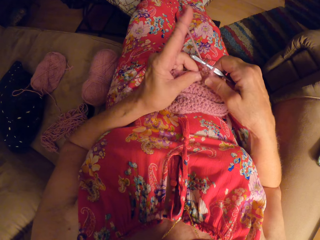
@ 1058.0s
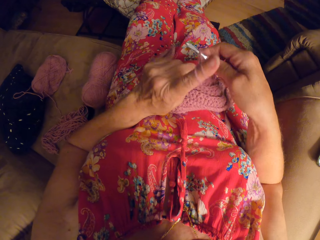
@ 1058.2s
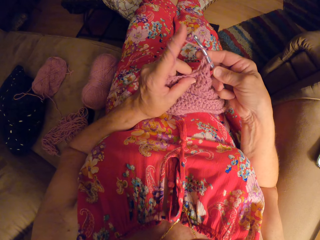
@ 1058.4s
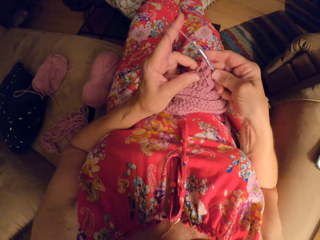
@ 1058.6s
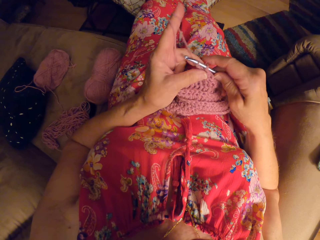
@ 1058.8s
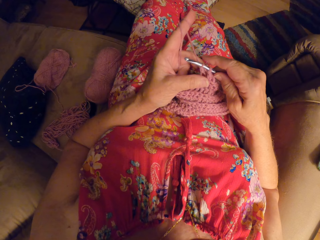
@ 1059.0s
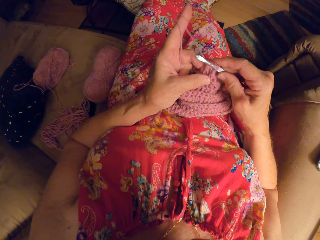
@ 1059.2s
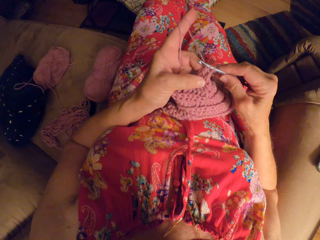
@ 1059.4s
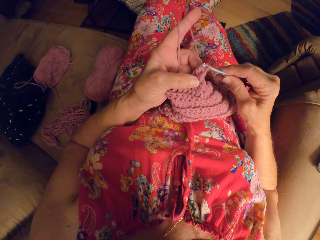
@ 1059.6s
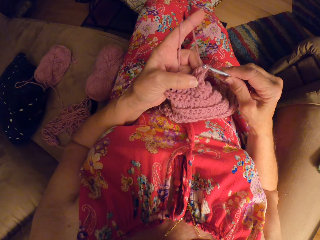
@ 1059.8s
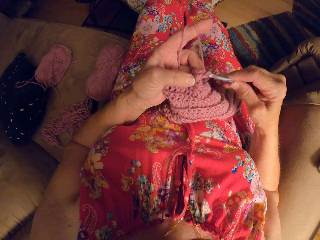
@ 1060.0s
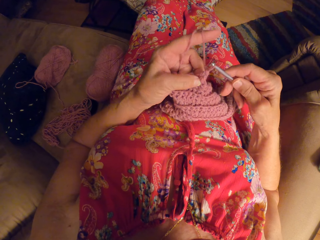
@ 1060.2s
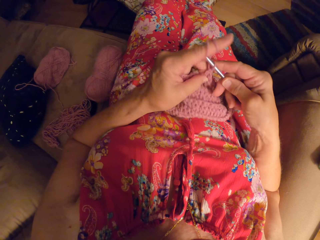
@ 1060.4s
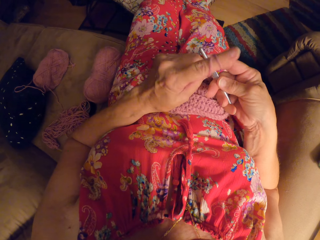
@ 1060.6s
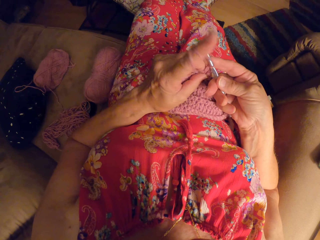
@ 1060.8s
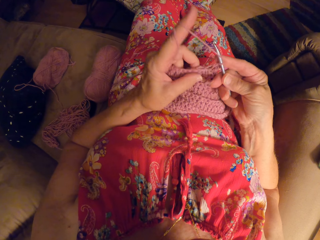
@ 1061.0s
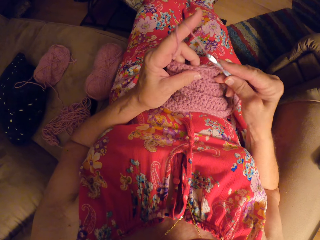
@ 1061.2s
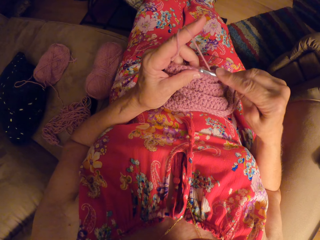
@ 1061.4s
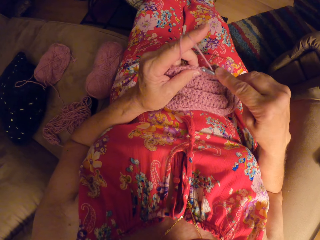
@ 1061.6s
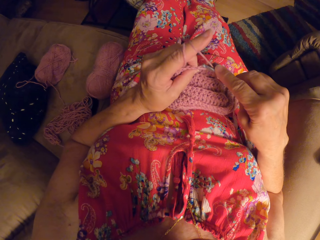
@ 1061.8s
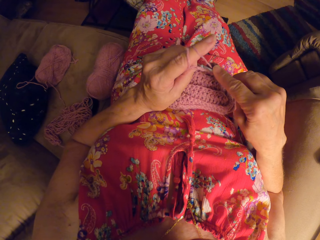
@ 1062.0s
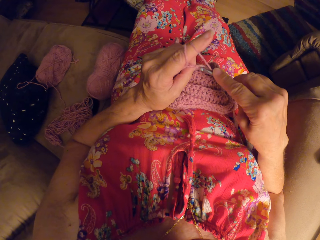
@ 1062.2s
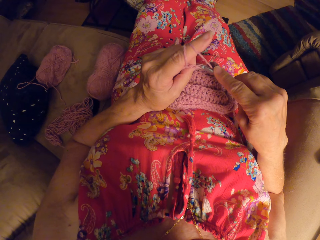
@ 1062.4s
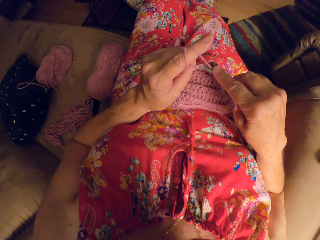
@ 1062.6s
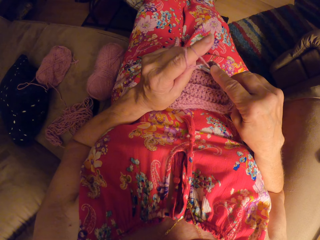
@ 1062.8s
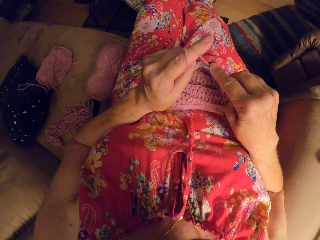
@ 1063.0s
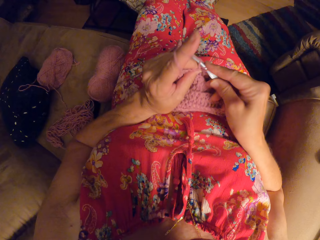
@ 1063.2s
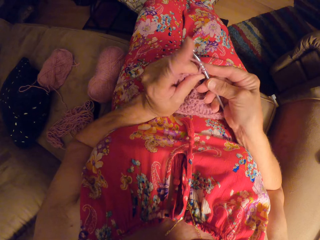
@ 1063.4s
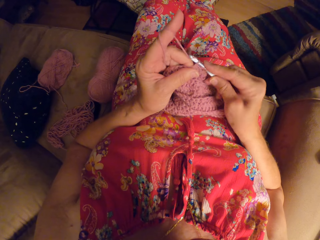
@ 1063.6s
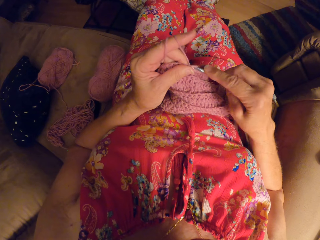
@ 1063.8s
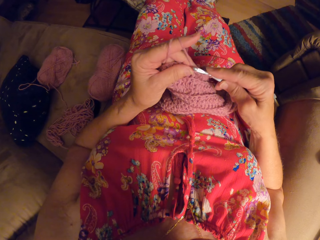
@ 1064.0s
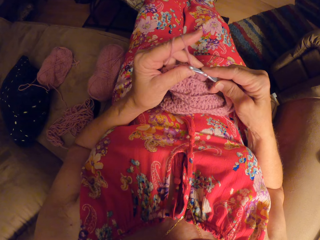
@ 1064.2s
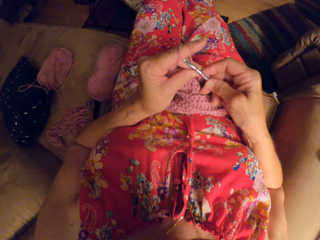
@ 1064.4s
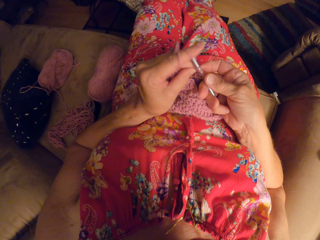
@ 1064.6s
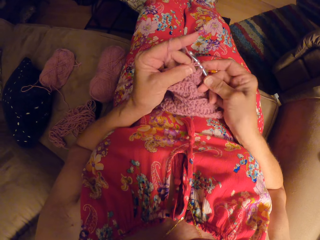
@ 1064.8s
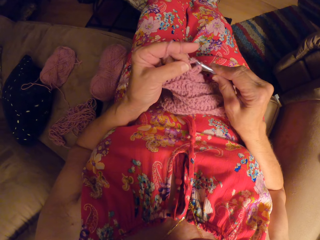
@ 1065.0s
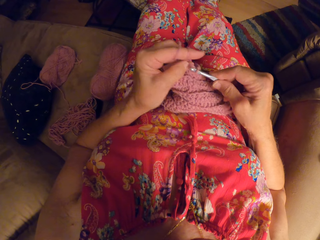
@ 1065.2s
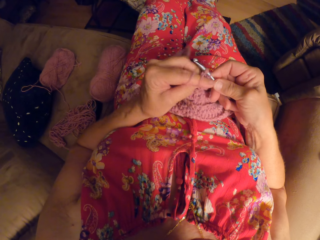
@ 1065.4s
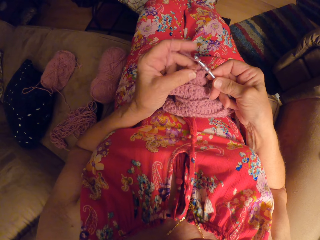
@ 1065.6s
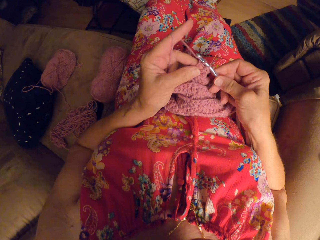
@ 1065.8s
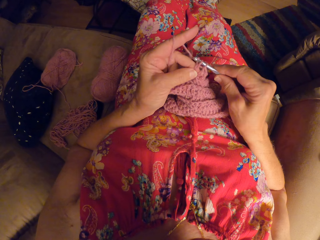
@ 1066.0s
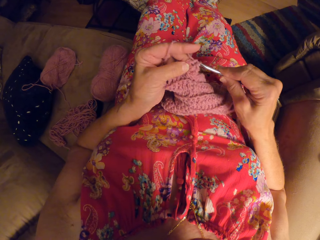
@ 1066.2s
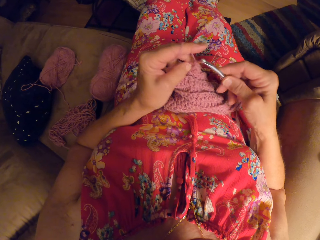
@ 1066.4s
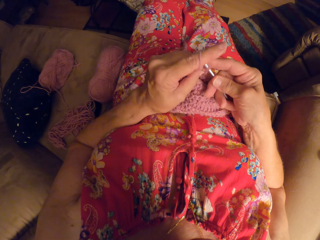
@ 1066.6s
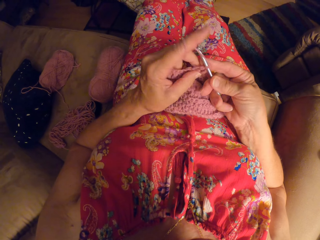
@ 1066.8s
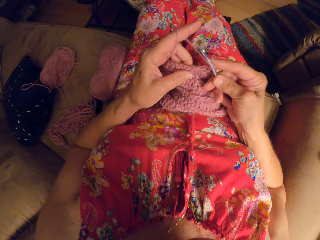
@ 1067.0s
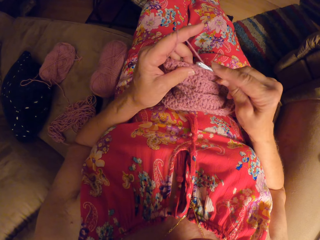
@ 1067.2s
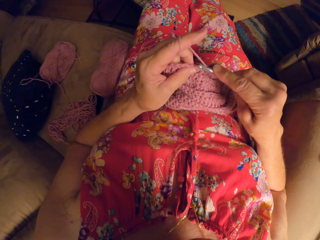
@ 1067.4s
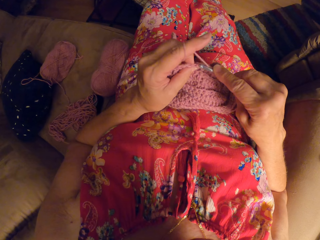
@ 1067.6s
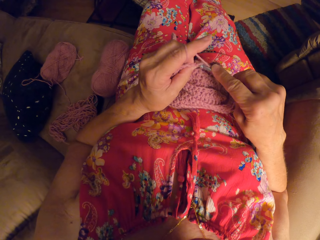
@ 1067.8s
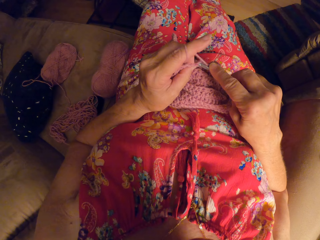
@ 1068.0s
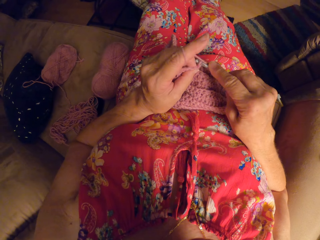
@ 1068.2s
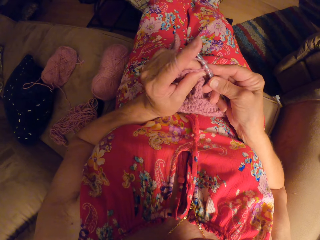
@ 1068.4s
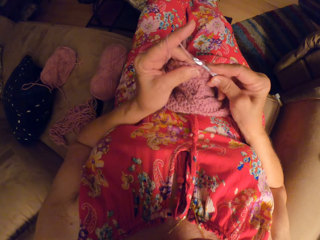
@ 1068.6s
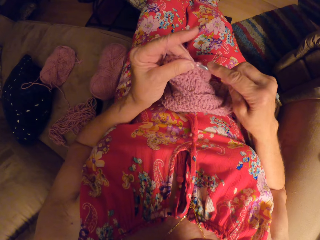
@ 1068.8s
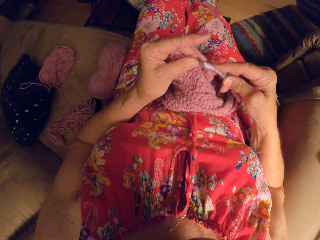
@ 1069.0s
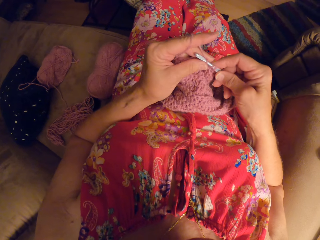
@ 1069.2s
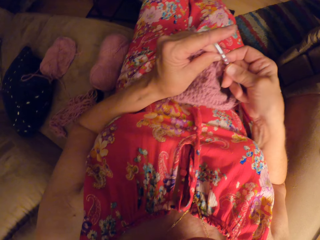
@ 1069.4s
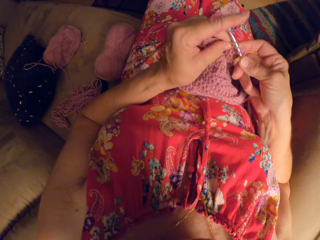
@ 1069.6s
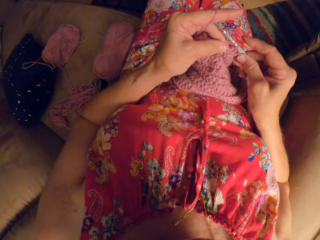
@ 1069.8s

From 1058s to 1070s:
The camera wearer rolls the thread on a finger. They crochet with the yarn.

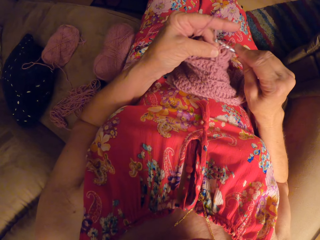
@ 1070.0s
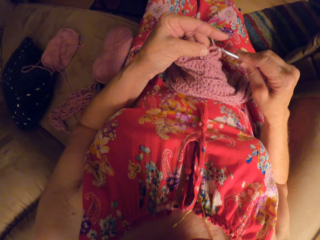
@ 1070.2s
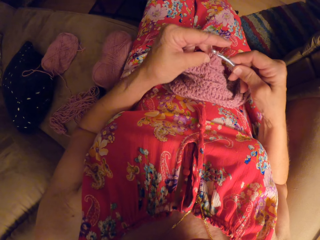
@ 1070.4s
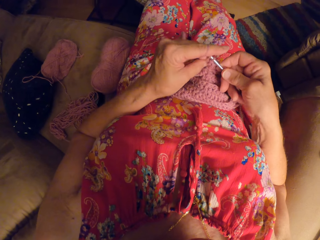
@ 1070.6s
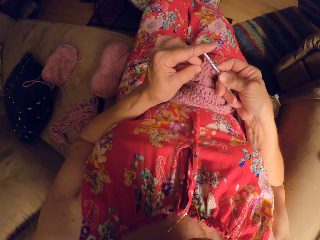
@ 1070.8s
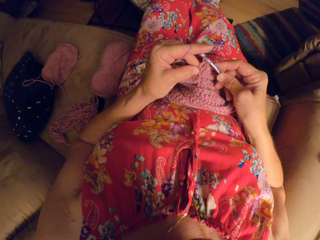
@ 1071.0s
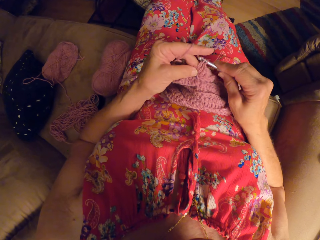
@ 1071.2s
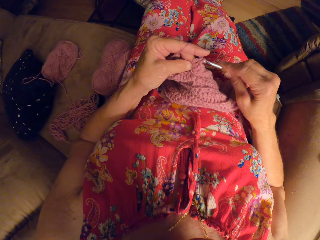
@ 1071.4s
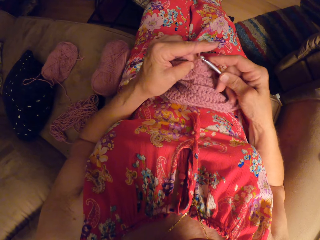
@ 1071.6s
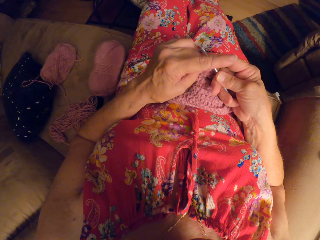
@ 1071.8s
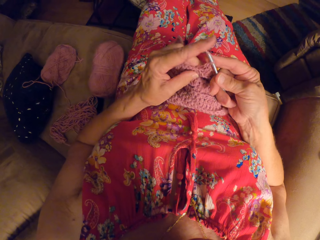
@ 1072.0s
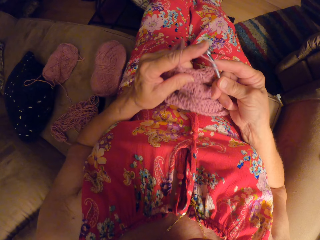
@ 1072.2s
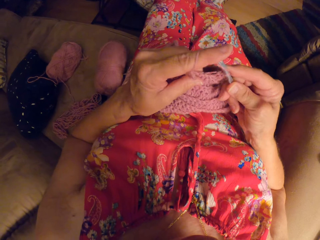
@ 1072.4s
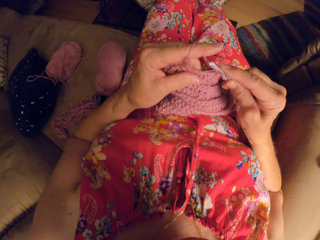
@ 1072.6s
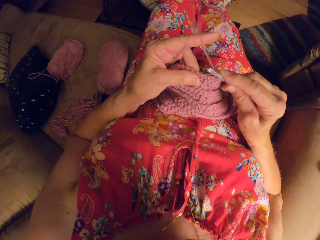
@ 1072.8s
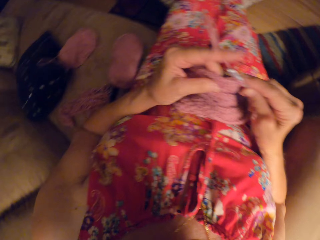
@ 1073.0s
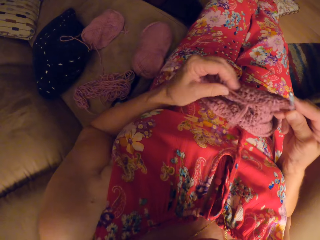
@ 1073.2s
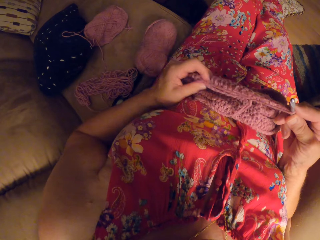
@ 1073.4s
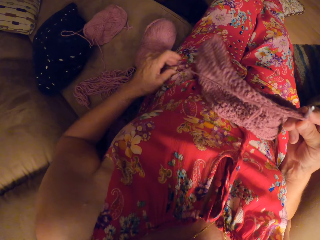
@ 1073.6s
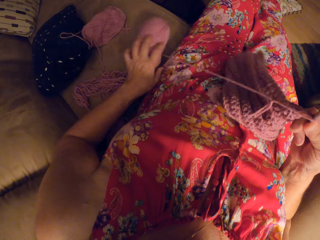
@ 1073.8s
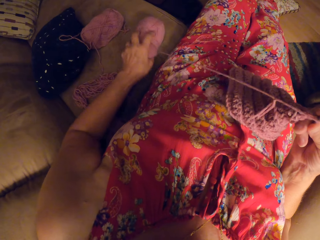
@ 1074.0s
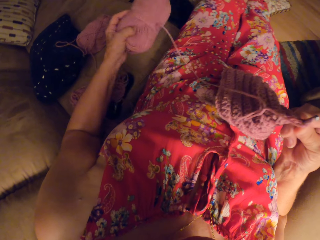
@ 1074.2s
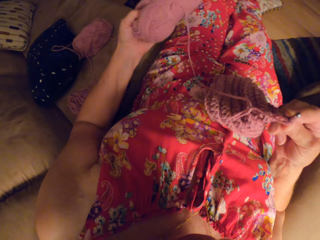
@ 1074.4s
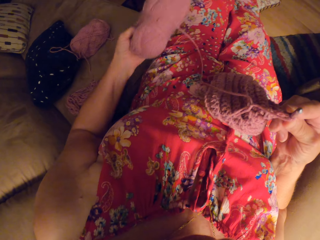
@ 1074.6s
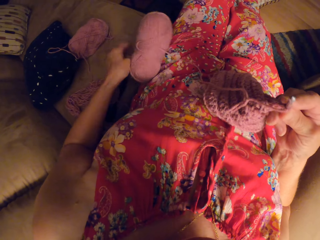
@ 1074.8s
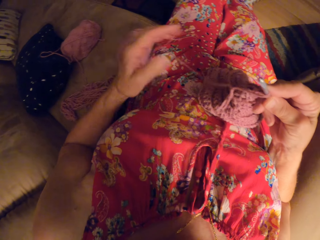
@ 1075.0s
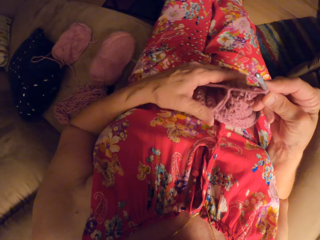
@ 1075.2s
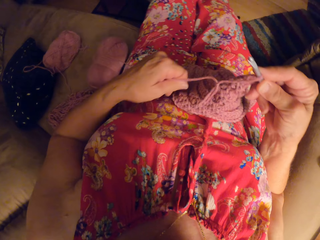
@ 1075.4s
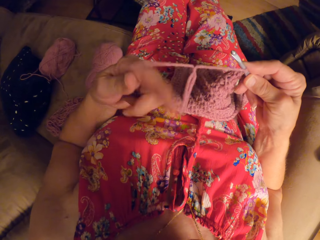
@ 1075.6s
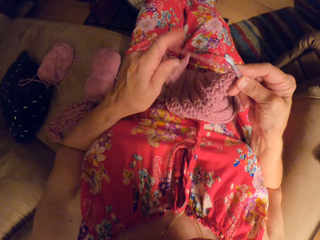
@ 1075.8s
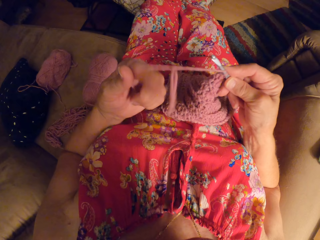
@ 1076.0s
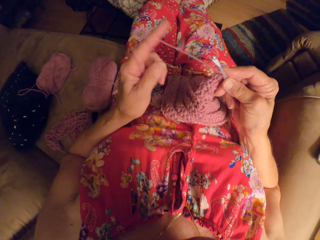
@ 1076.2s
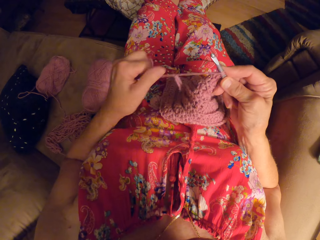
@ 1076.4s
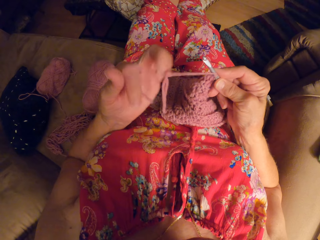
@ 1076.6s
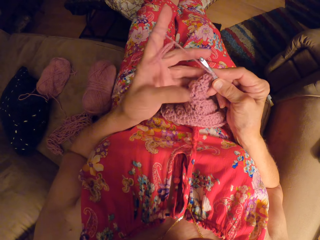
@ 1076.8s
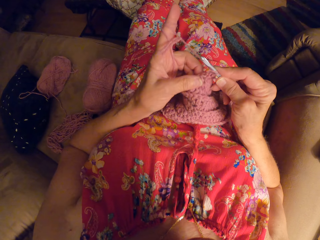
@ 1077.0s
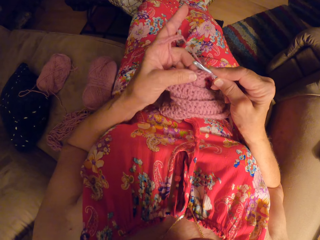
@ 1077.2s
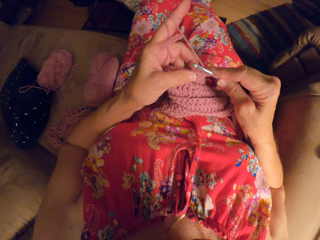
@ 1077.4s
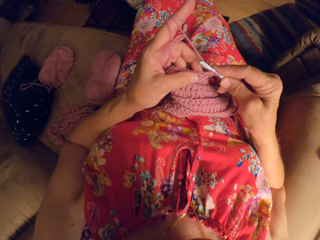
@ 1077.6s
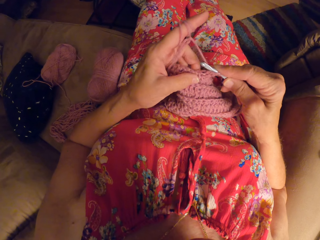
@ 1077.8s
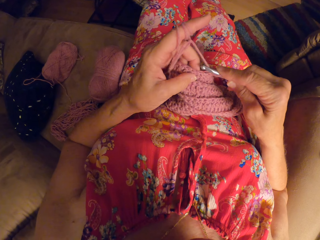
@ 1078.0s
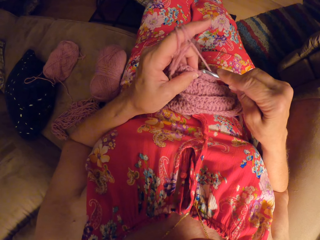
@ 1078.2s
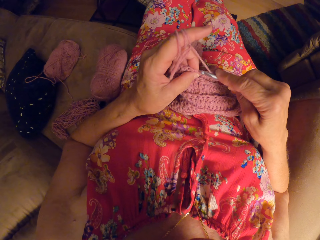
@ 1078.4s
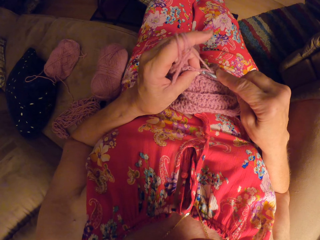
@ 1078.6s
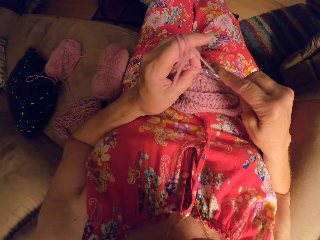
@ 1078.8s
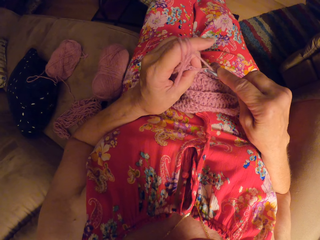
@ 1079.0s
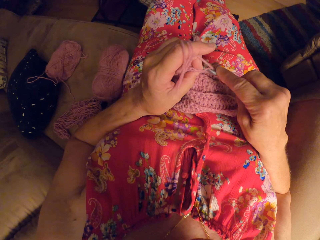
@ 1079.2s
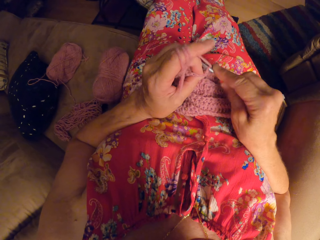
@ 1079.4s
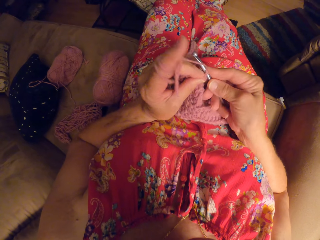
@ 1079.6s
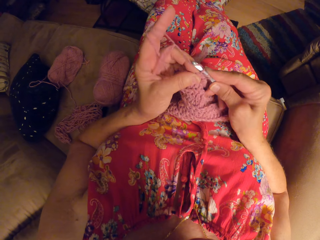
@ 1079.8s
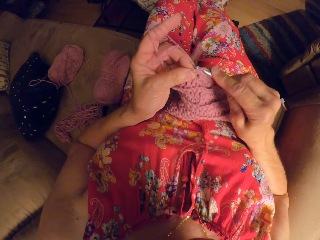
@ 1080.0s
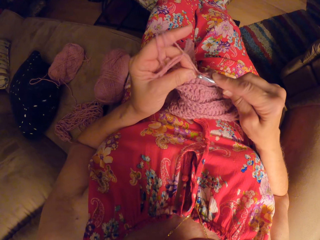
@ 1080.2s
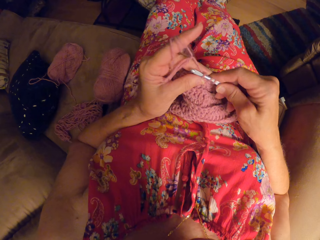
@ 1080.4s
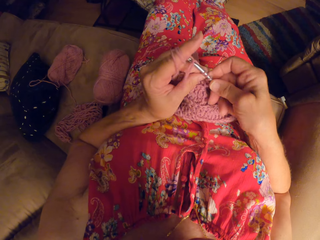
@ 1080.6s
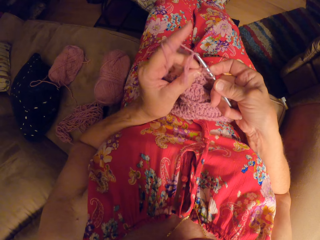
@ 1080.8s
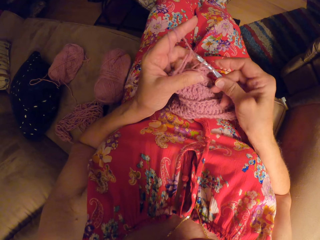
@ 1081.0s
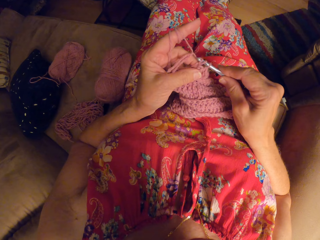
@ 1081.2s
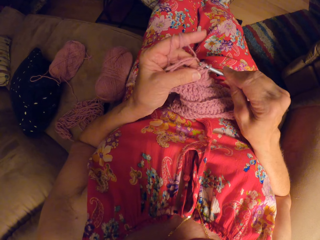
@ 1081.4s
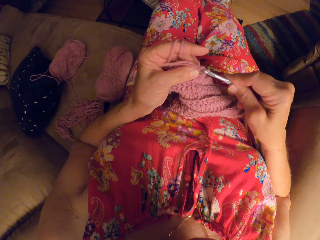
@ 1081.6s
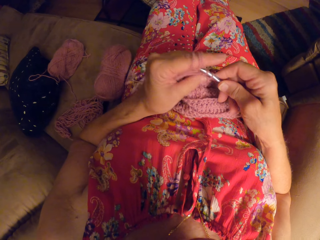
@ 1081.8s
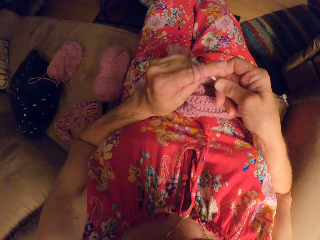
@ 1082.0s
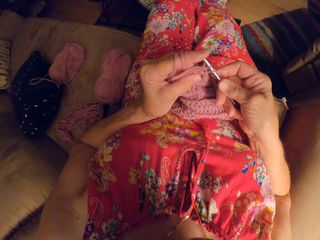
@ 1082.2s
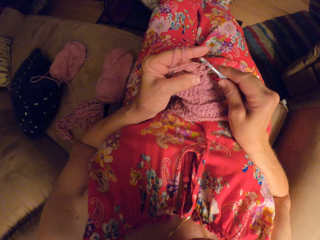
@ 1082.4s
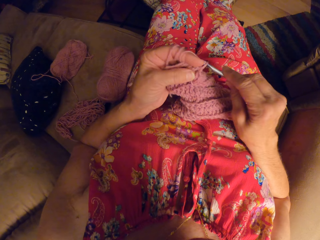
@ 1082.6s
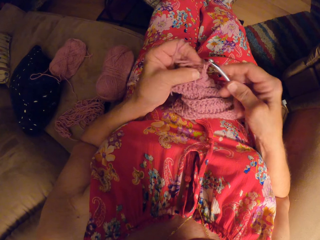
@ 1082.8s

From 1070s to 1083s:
The camera wearer lifts the yarn with the left hand and drops the yarn with the left hand. They roll the yarn on a left hand finger. They crochet.
